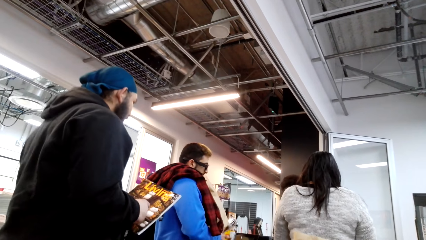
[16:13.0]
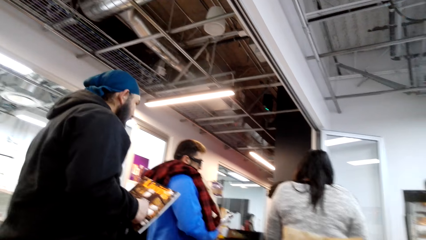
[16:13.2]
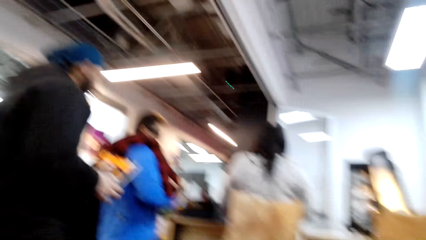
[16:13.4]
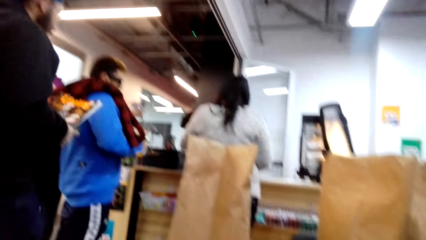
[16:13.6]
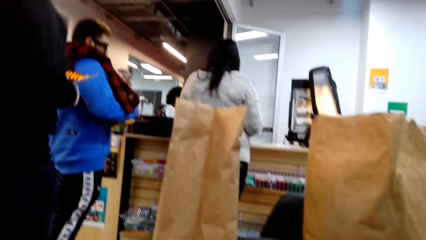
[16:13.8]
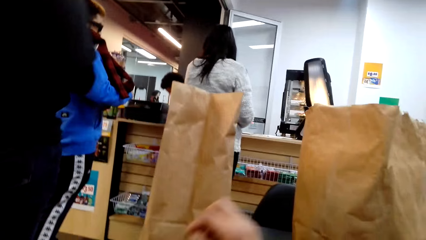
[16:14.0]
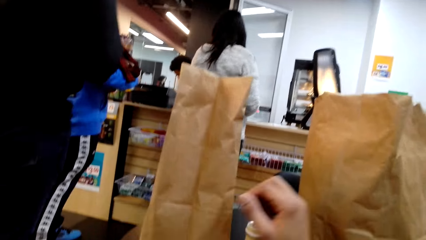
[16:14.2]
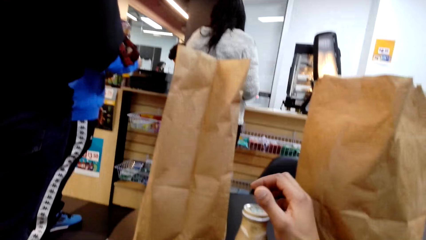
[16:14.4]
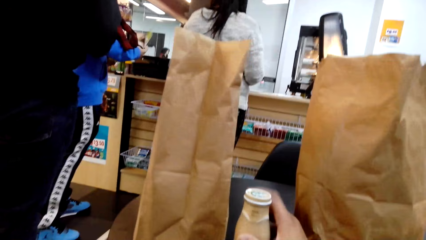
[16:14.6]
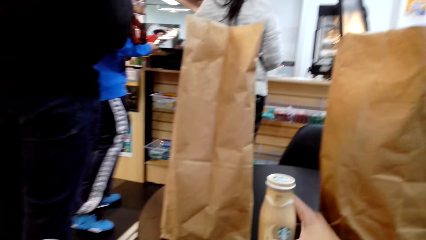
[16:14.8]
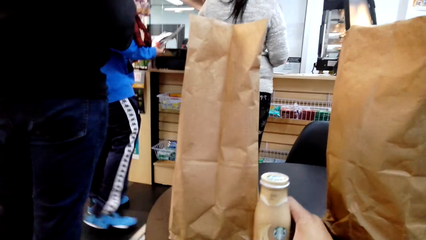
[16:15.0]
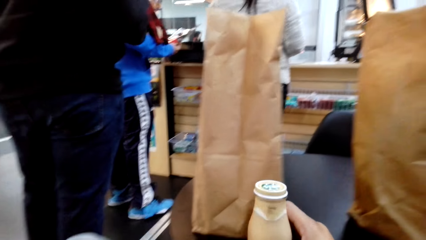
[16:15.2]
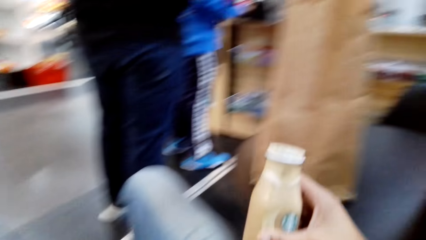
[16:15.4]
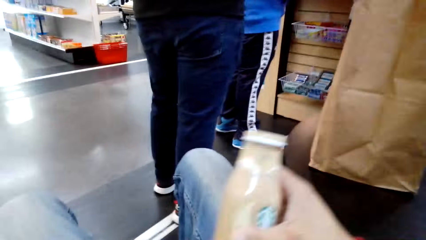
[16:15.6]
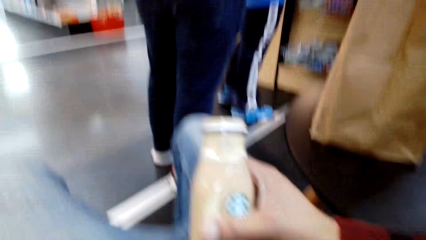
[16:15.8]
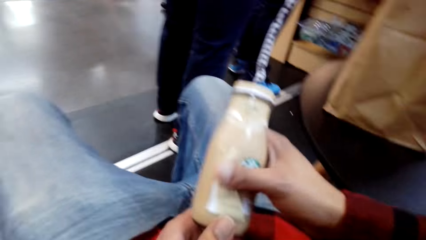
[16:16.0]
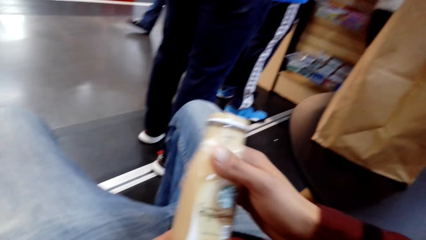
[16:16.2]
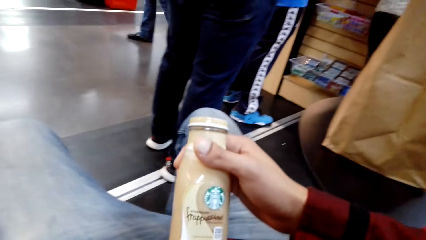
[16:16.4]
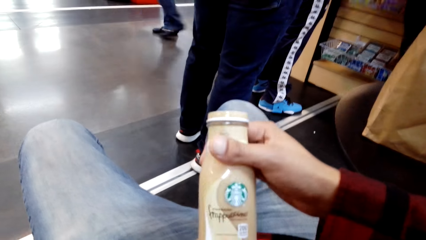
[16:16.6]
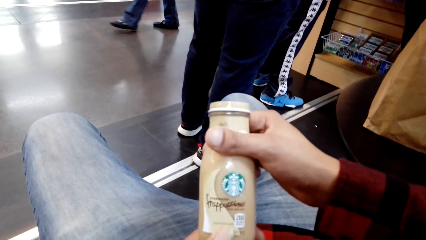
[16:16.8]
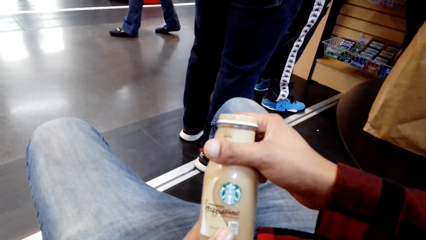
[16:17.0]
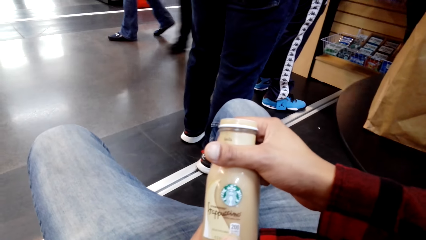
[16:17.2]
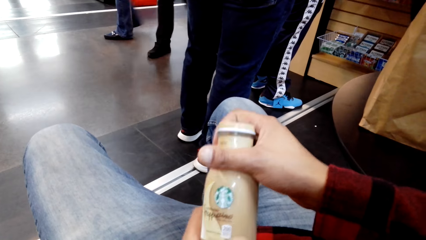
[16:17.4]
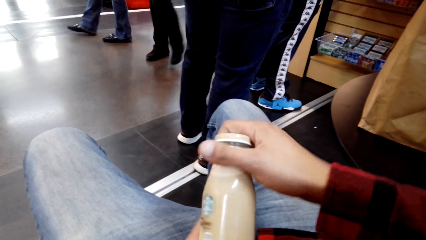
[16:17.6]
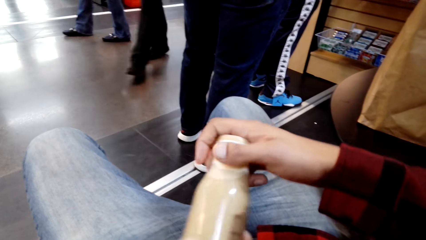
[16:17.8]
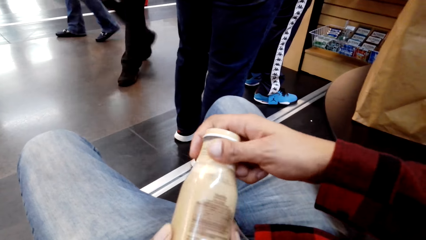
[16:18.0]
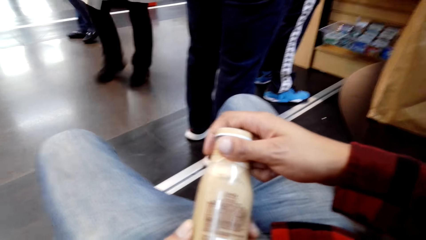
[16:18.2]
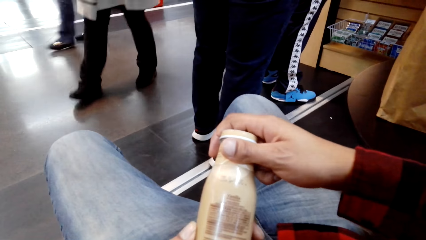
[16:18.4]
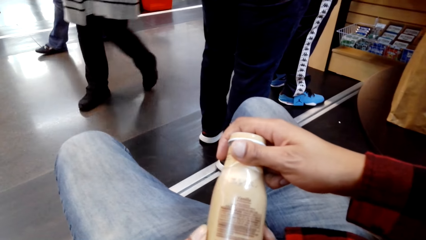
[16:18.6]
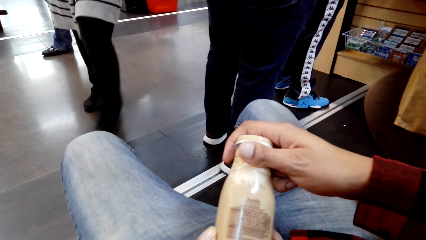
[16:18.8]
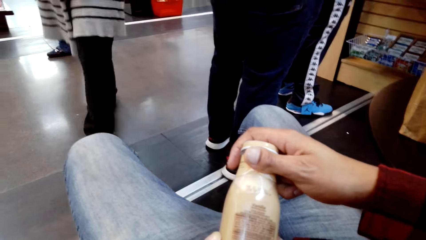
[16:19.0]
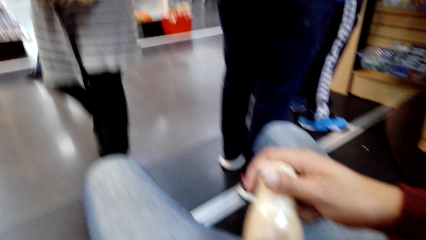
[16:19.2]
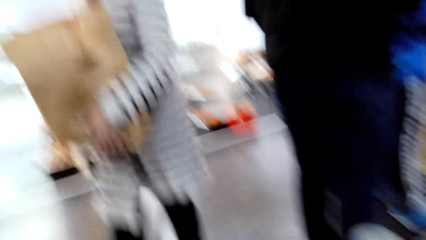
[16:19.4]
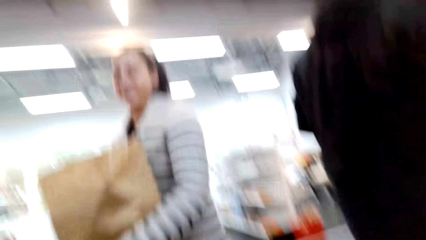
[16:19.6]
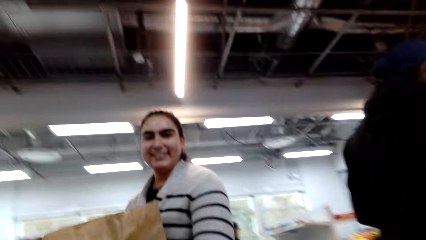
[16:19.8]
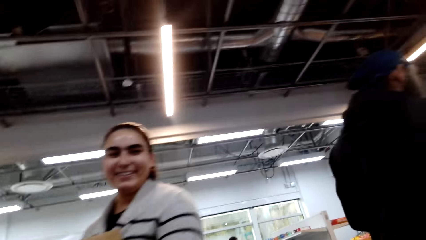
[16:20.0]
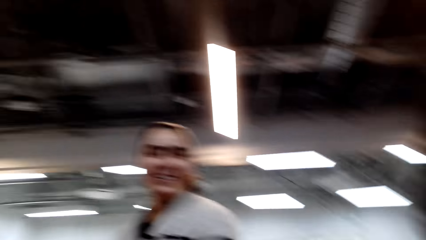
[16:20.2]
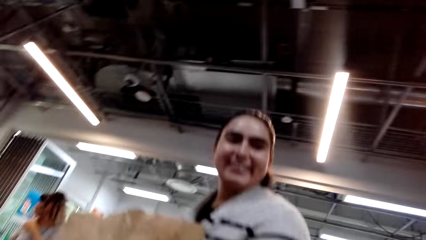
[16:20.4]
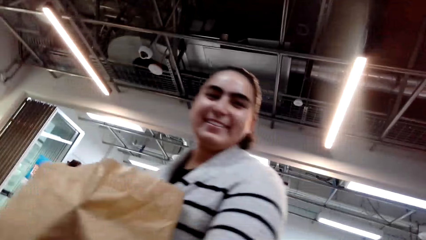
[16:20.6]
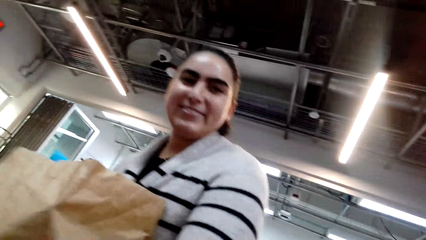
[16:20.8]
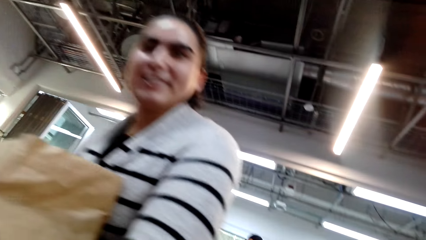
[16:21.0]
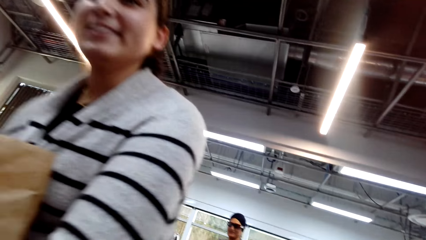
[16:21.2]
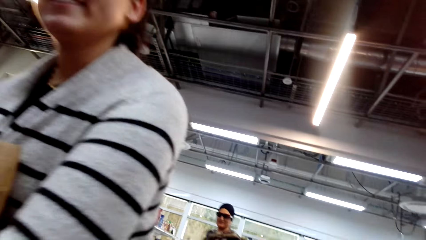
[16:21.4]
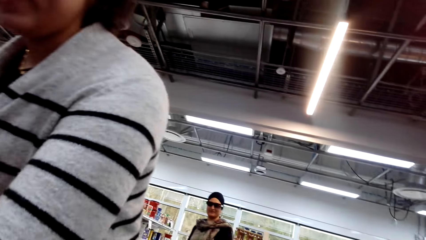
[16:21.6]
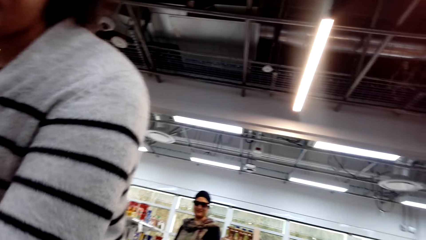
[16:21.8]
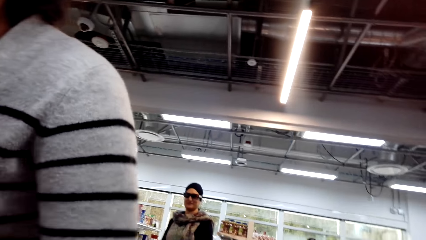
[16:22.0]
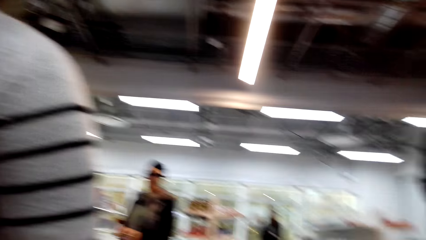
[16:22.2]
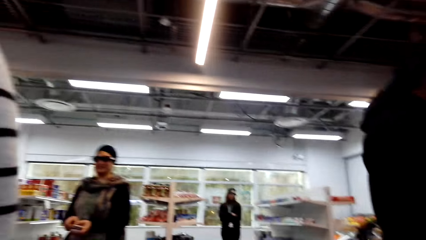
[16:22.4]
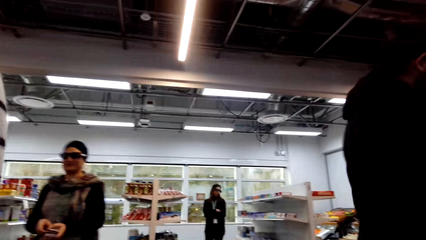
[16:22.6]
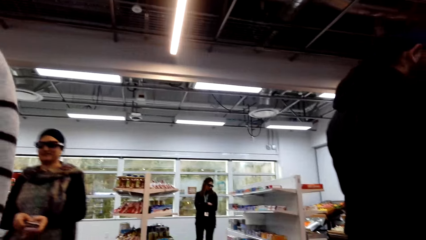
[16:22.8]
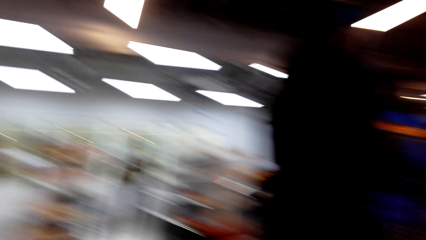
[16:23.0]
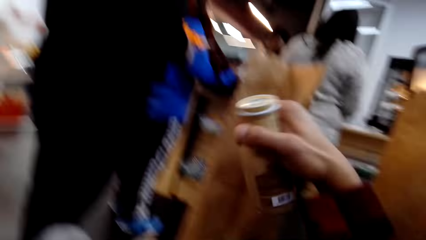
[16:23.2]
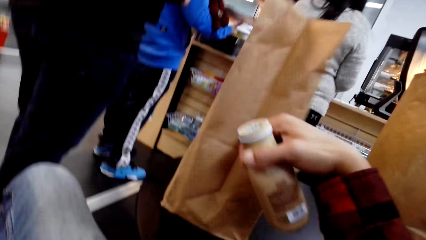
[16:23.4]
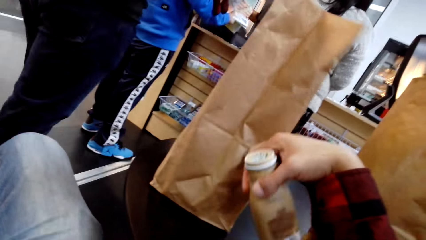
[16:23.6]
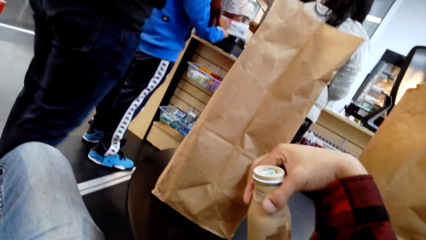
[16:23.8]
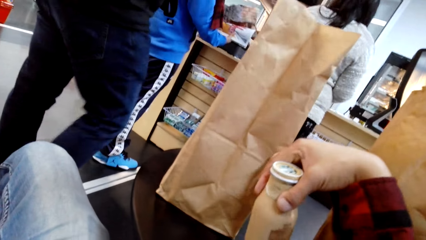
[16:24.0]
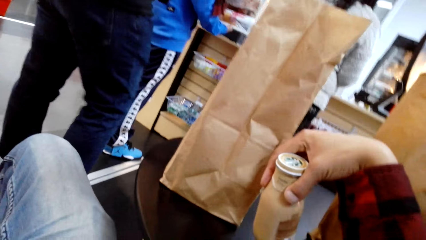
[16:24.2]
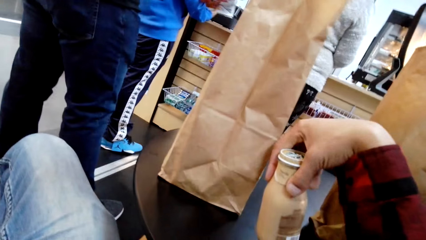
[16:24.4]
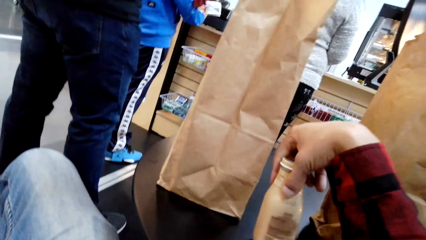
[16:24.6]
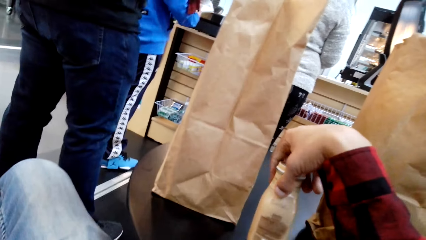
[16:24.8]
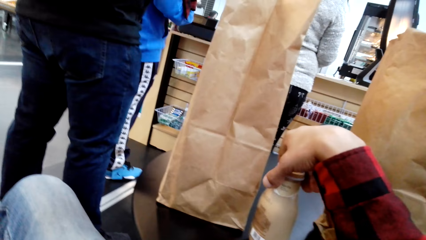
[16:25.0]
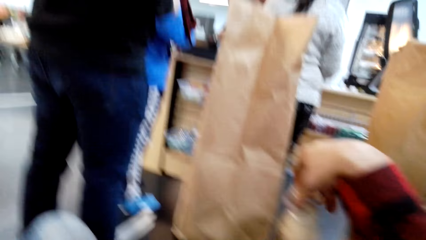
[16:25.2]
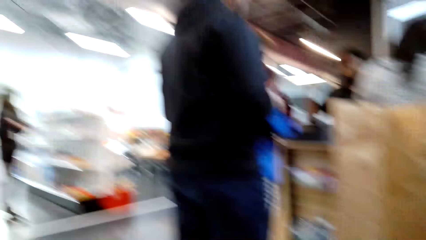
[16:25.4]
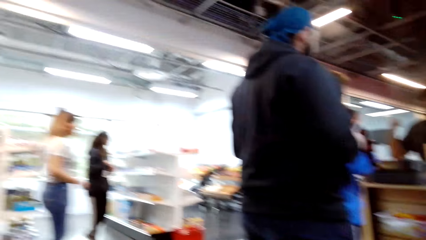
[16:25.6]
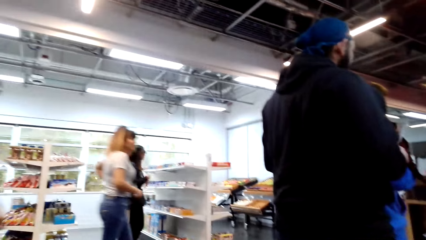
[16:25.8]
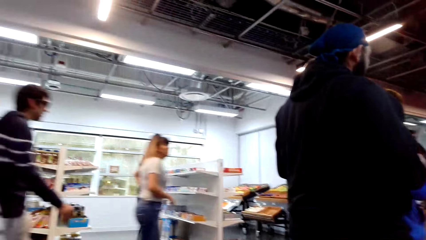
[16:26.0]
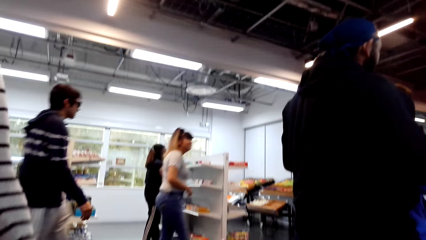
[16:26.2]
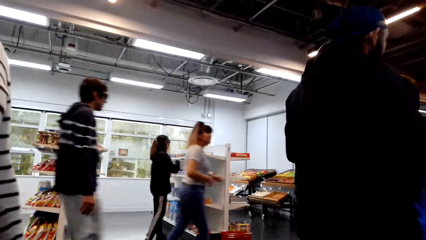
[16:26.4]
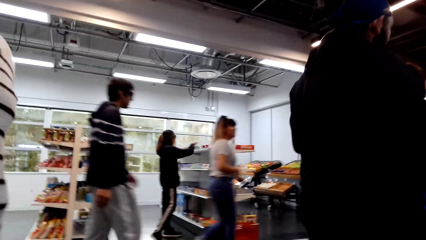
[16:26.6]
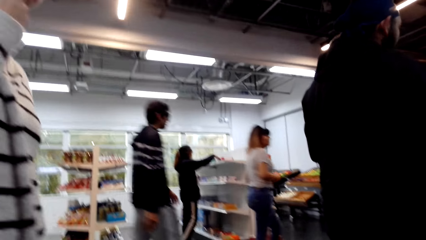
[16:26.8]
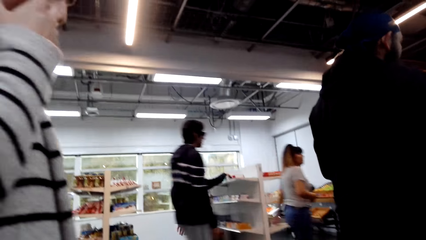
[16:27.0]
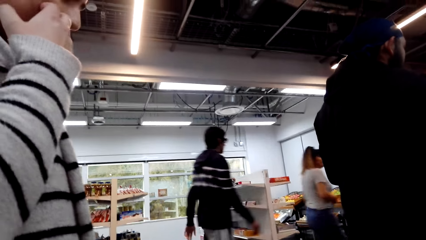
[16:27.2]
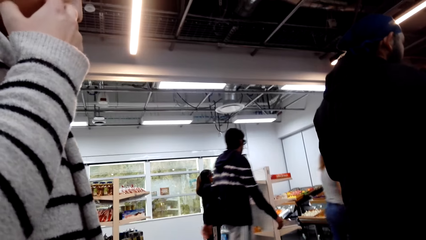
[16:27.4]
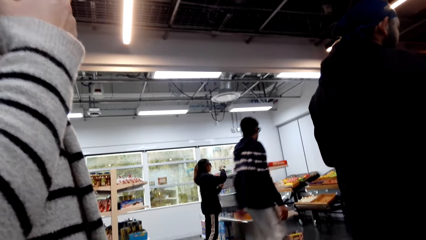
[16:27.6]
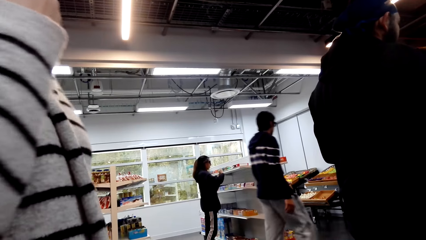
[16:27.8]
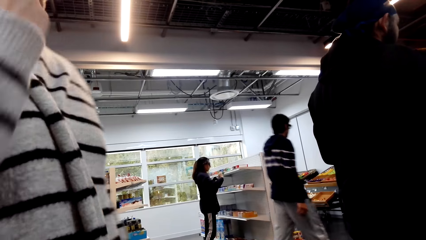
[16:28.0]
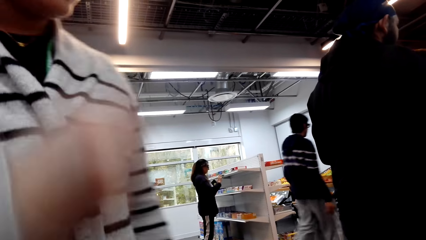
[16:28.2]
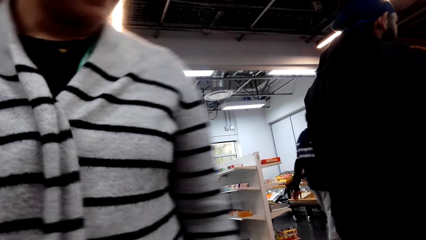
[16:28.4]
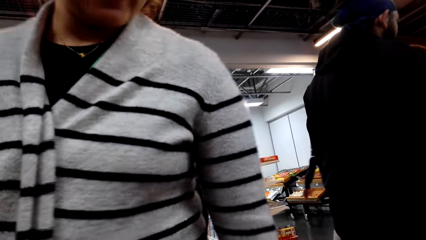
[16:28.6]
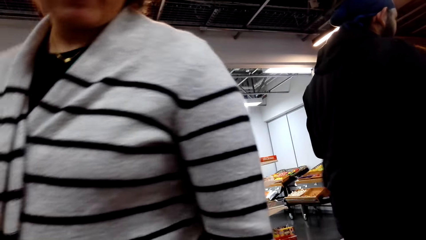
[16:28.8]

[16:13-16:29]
The camera wearer picks up the bottle or yoghurt. They inspect the bottle. They talk to a woman. They place the bottle on the table. They drop the yoghurt. They stare at the store.
